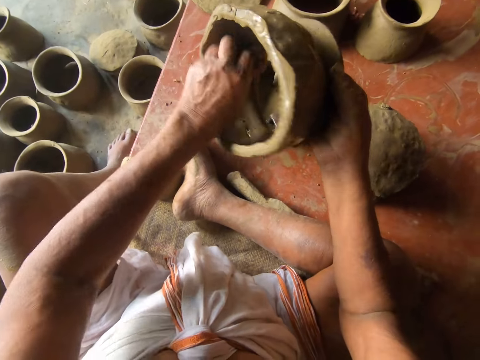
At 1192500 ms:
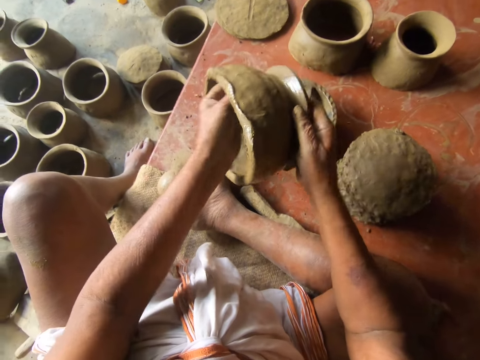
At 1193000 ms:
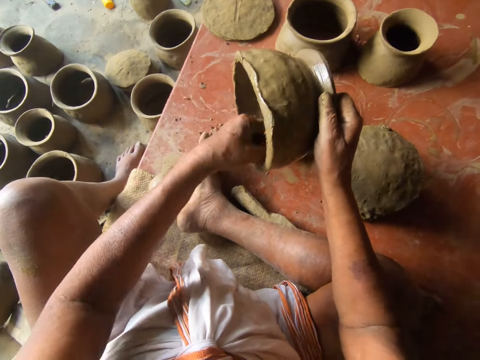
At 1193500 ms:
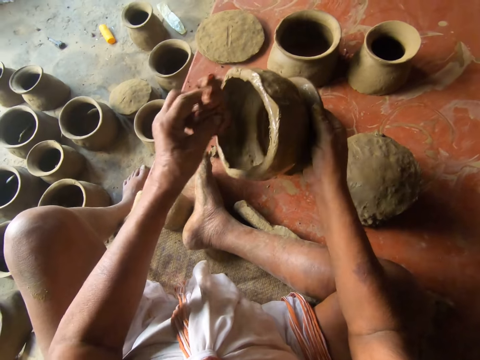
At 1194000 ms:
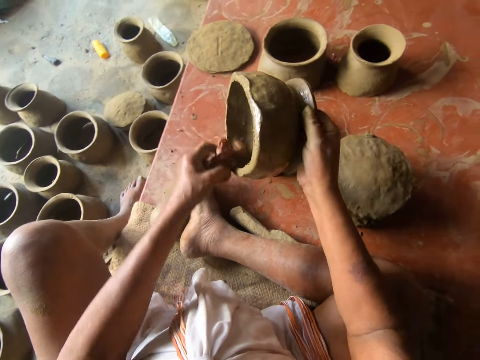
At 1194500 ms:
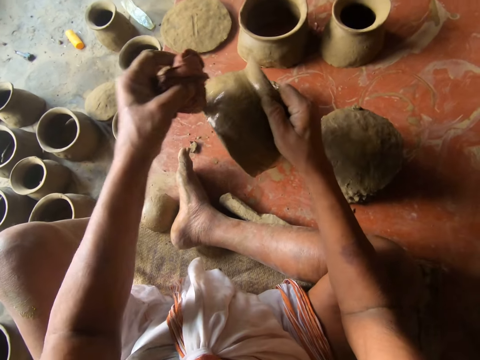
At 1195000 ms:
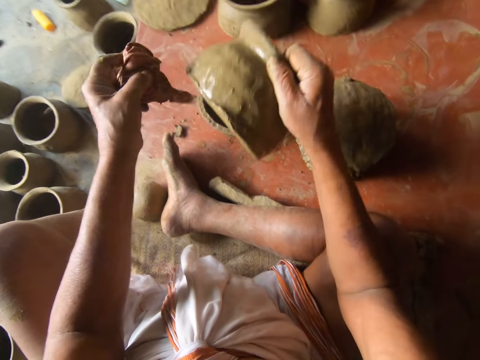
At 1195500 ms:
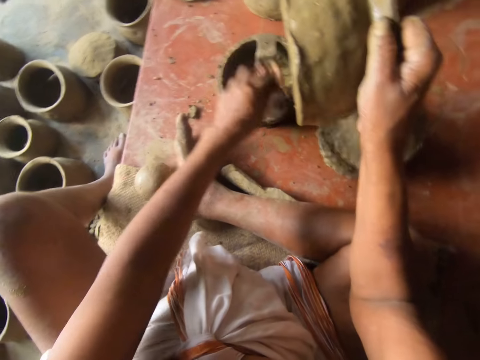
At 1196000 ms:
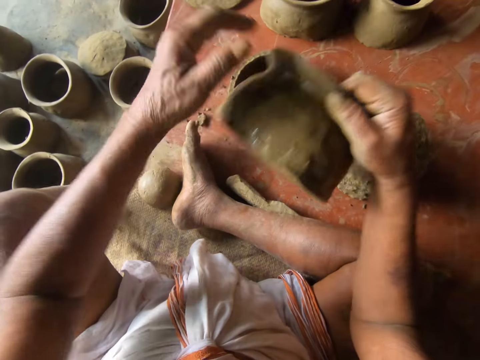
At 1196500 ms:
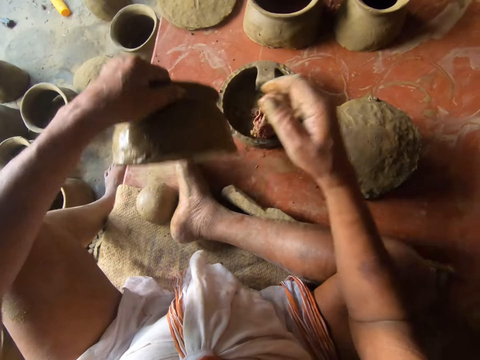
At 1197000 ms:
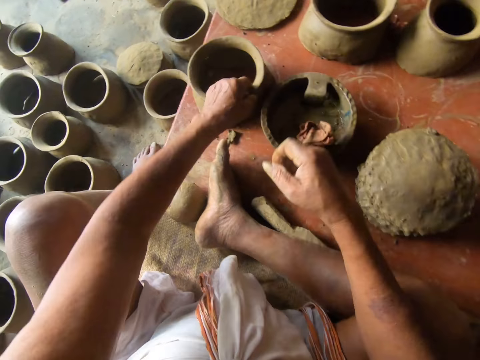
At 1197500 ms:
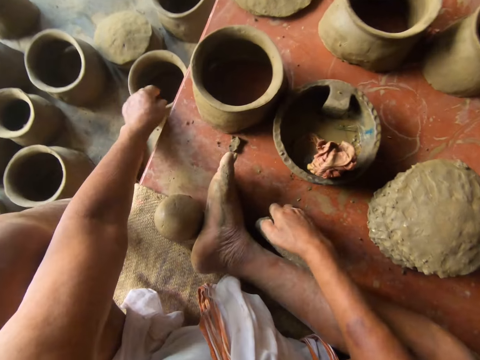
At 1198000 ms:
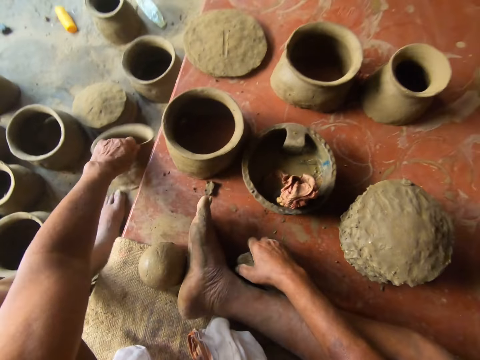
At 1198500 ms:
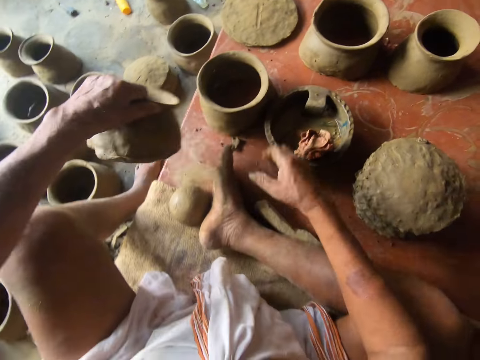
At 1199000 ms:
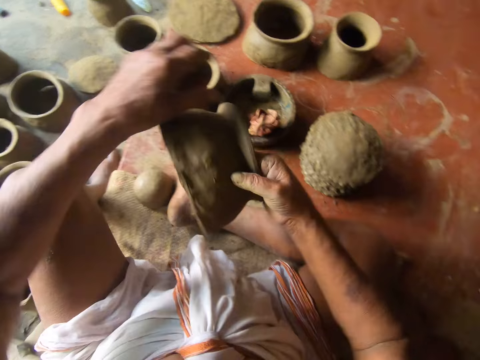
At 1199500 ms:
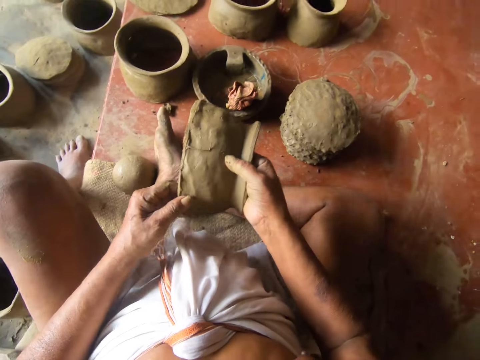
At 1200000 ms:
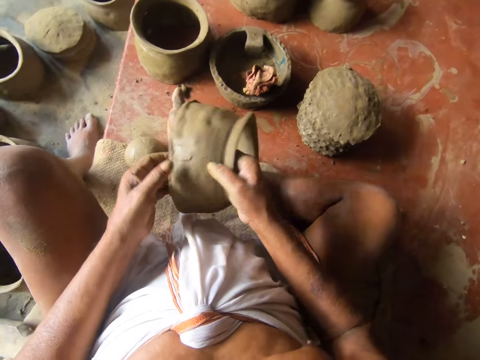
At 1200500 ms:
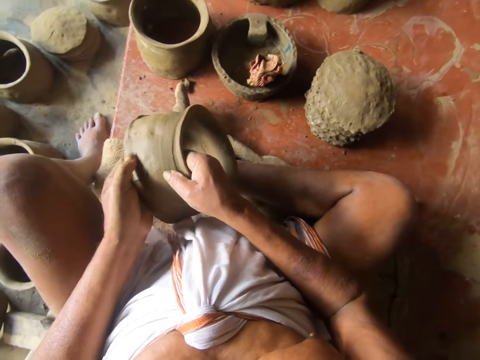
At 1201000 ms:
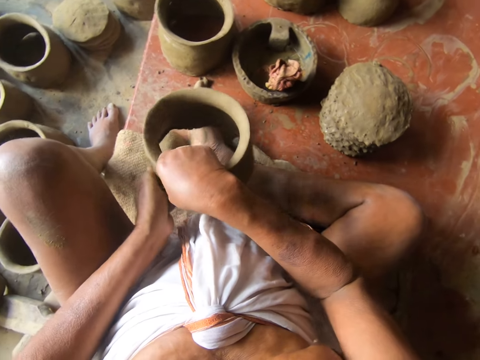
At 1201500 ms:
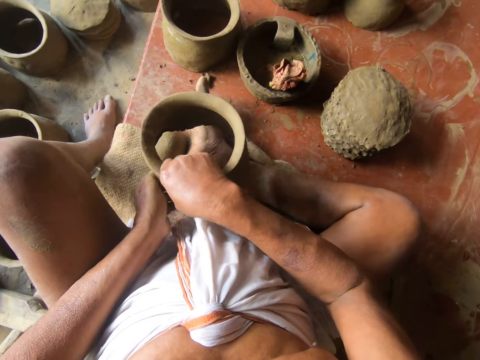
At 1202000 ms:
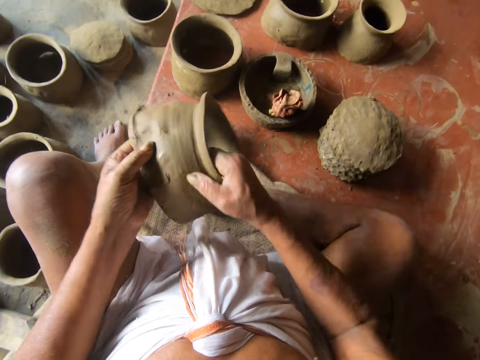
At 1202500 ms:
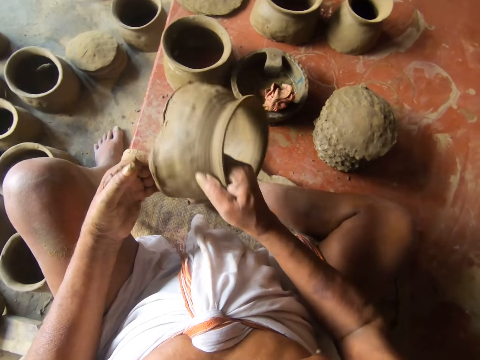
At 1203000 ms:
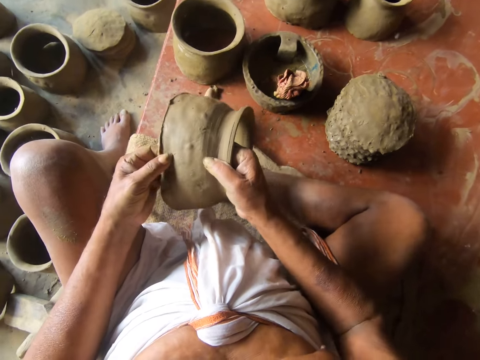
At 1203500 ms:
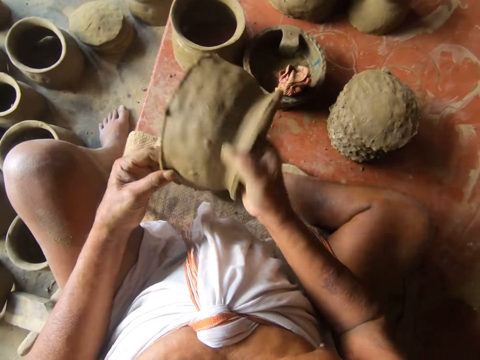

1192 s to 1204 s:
The camera wearer puts the cloth in the container with the left hand. They transfer the pot from the right hand to the left hand. They put the pot on the floor with the left hand. They pick up another pot with the left hand. They transfer the pot from the left hand to the right hand. They press the clay. They mold the pot with the left hand.

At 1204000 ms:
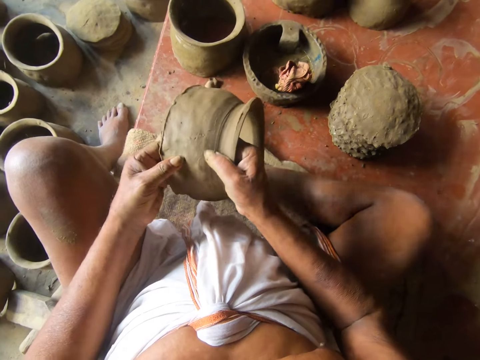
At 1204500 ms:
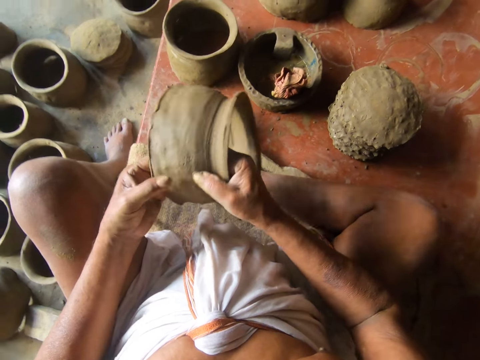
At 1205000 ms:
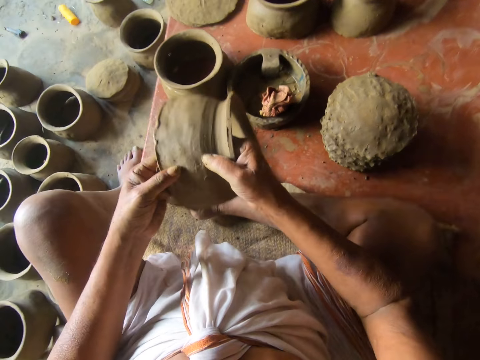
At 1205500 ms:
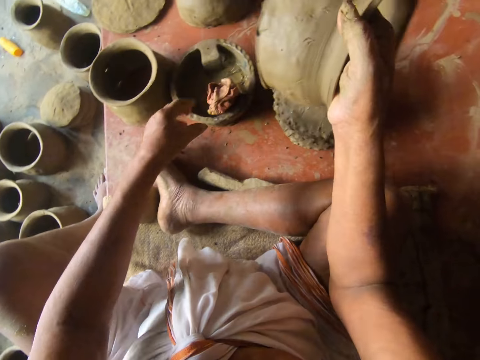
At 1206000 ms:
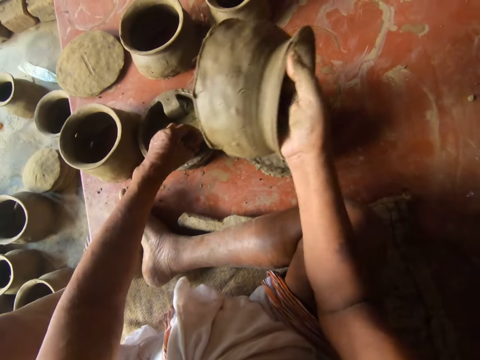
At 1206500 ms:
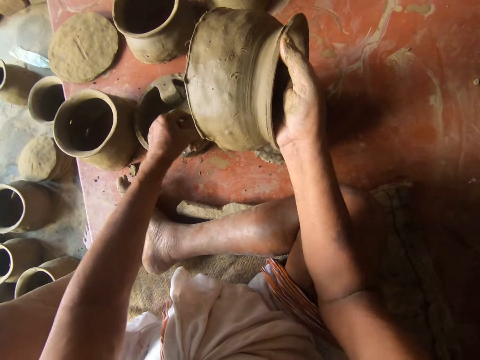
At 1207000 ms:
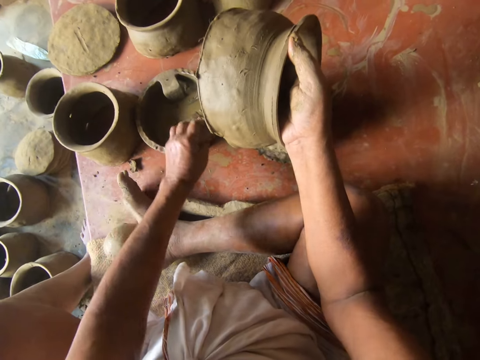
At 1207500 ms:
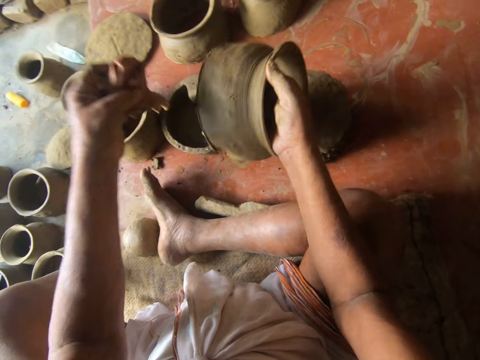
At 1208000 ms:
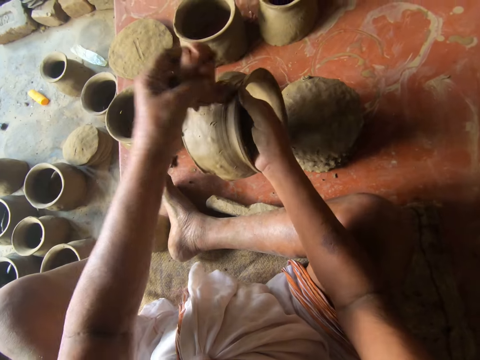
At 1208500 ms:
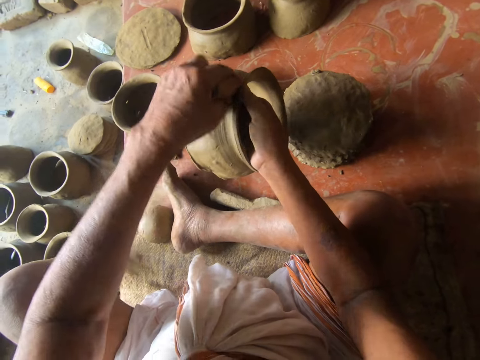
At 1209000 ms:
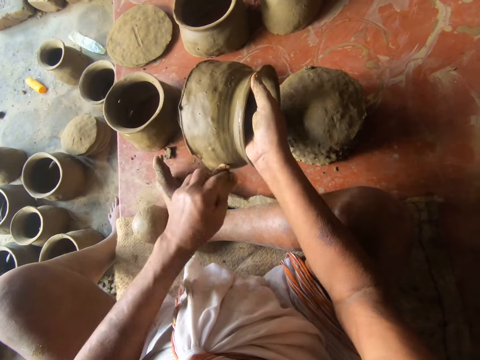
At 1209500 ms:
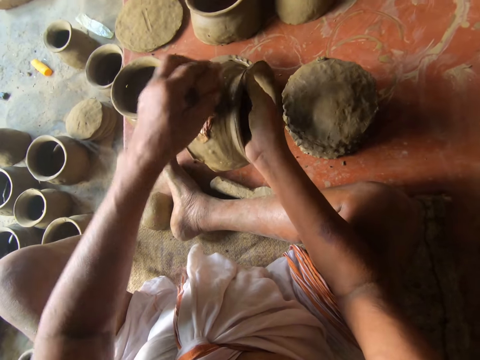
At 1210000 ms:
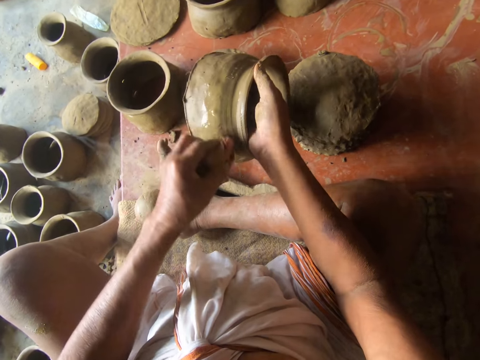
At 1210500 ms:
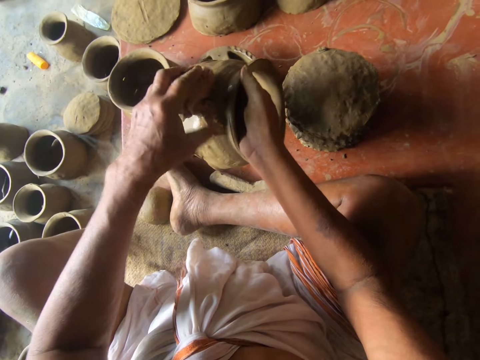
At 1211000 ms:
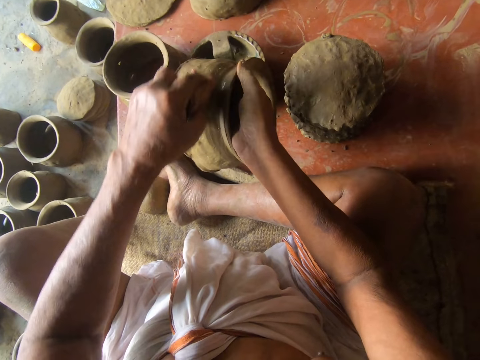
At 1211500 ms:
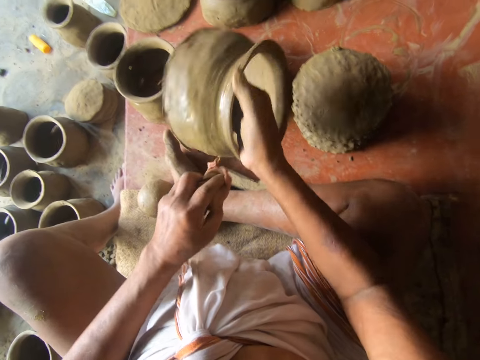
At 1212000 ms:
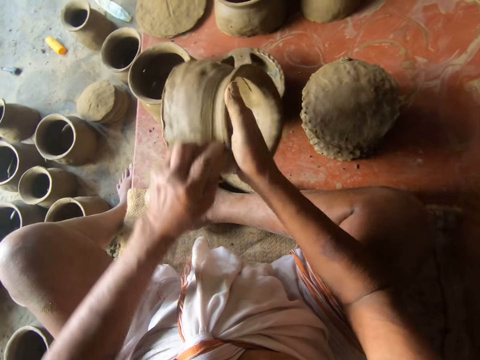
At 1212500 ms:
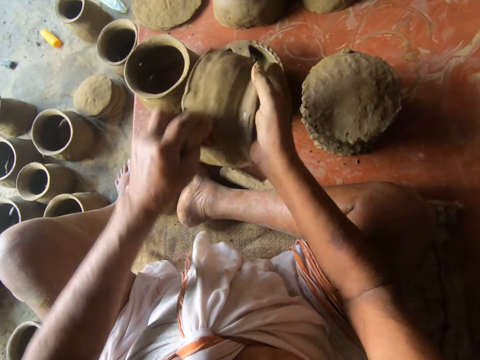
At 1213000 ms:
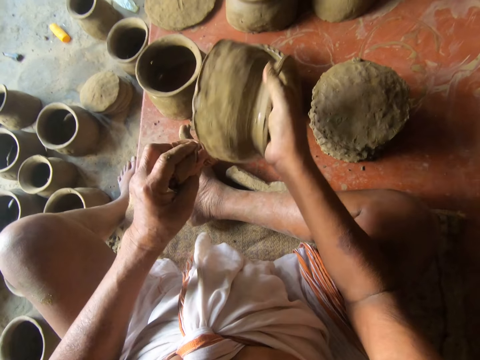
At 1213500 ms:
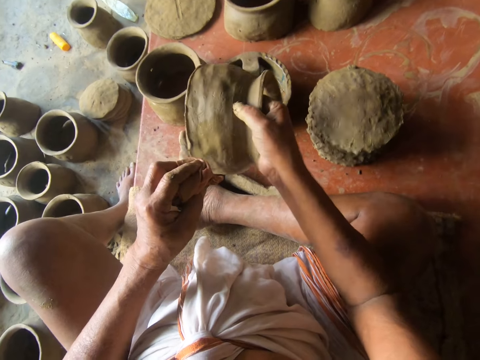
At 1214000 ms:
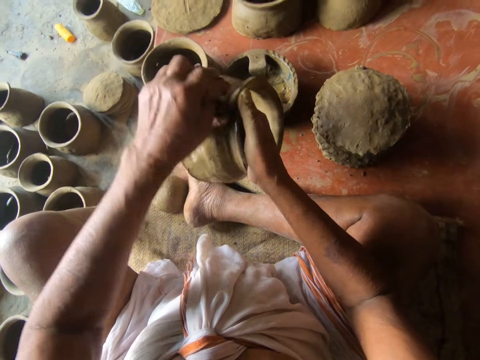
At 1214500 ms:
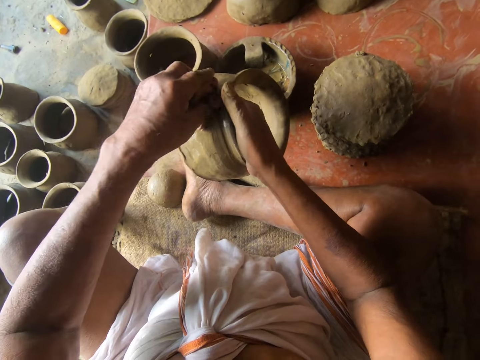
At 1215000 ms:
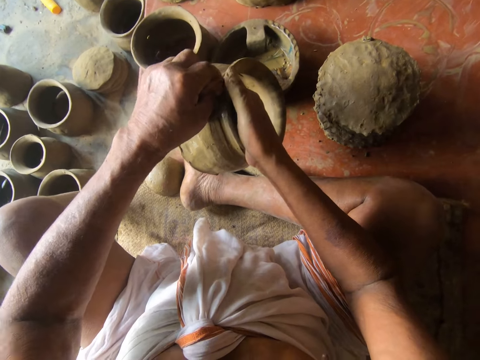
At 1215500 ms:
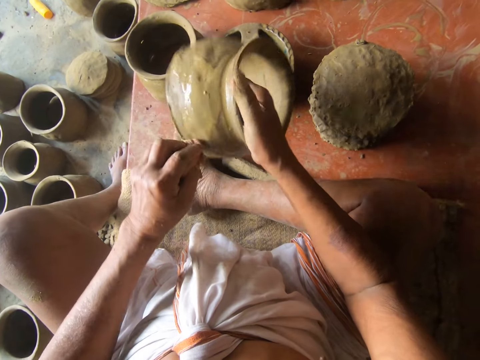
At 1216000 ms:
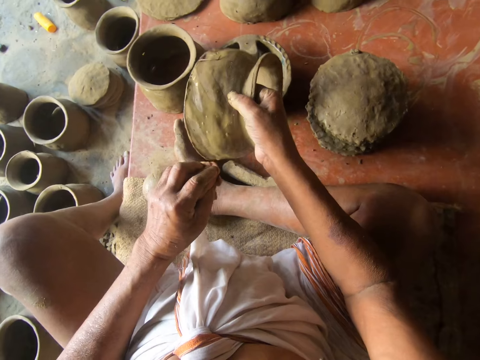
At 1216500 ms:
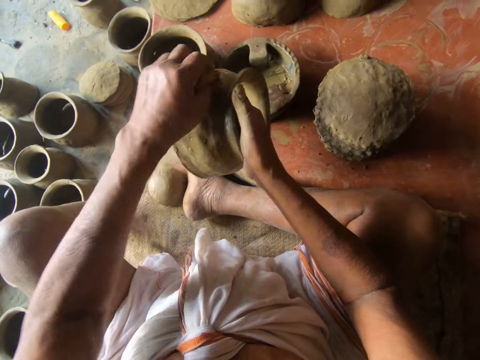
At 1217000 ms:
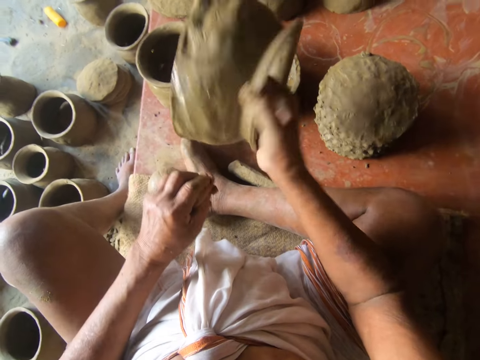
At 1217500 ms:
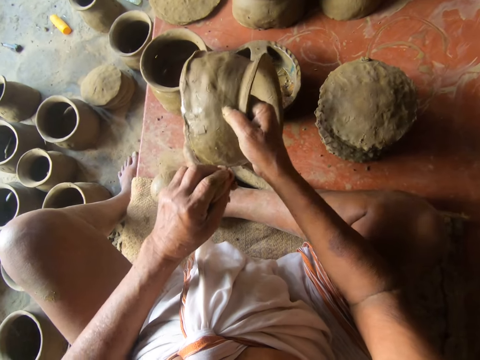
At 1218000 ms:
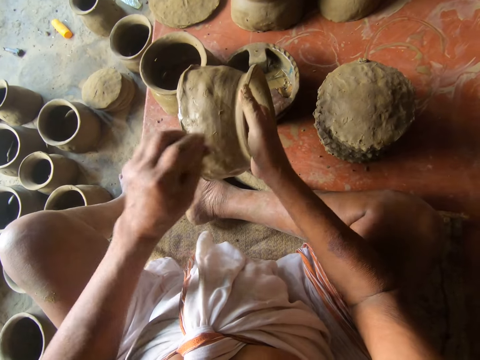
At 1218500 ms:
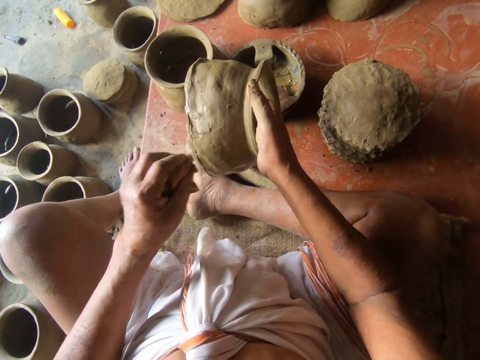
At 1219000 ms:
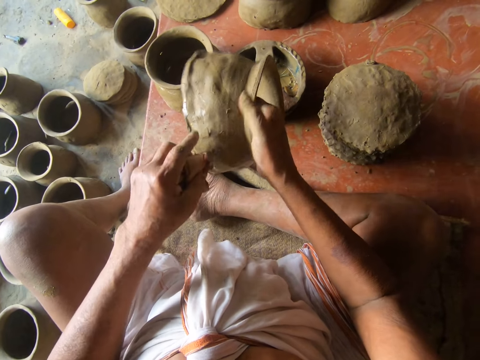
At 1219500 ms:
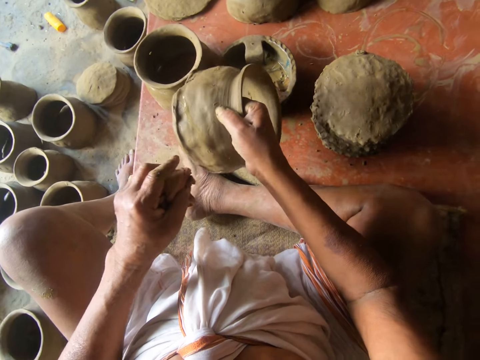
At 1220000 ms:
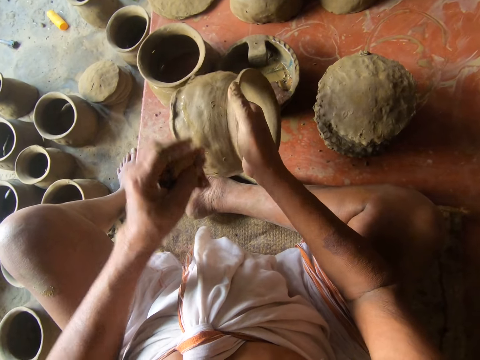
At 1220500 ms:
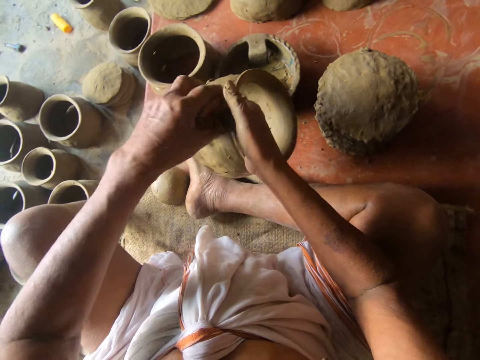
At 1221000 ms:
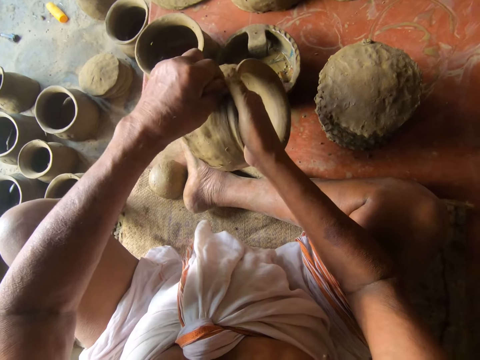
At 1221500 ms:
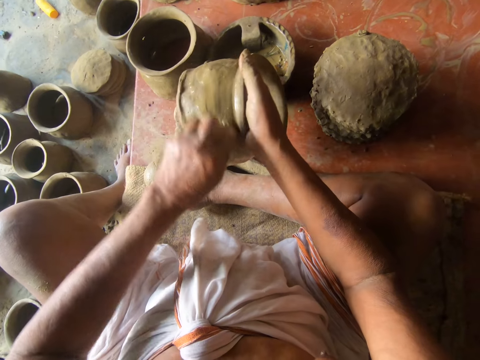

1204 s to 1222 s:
The camera wearer picks the cloth from the container with the left hand. They dip the cloth in water in the container. They wipe the clay or pot with the piece of cloth. They roll the clay in the hands. They rotate the pot with the right hand. They wipe the clay with the piece of cloth. They roll the clay in the hands. They wipe the clay with the piece of cloth. They roll the clay in the hands. They wipe the clay with the piece of cloth. They roll the clay in the hands. They wipe the clay with the piece of cloth. They roll the clay in the hands. They wipe the clay with the piece of cloth.
